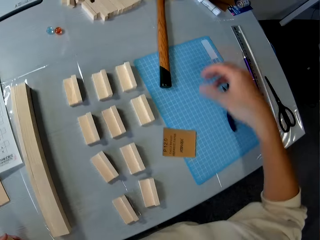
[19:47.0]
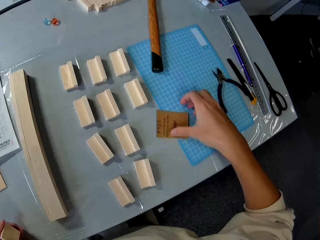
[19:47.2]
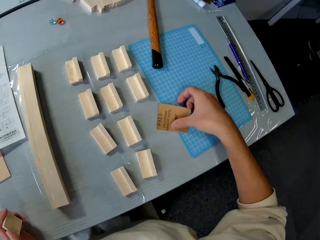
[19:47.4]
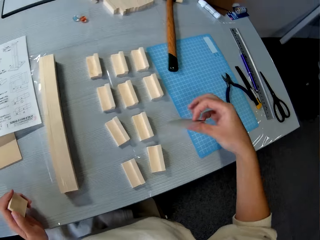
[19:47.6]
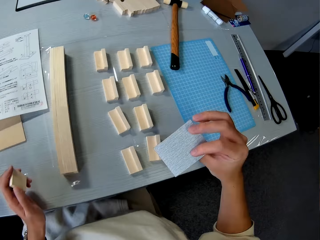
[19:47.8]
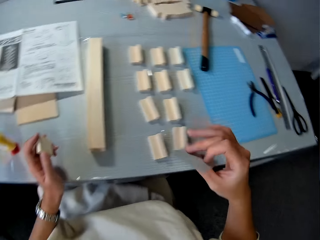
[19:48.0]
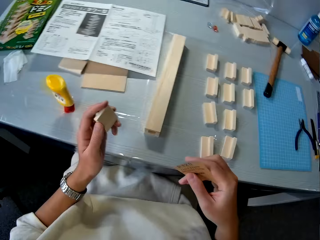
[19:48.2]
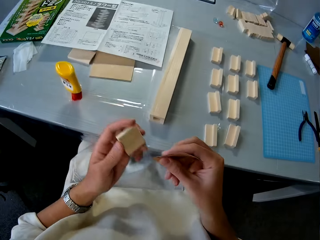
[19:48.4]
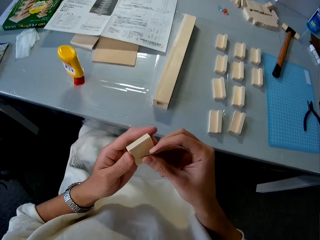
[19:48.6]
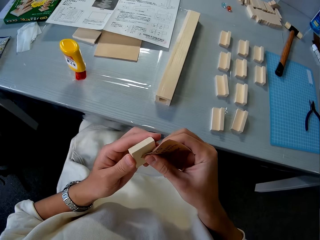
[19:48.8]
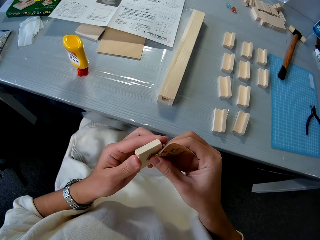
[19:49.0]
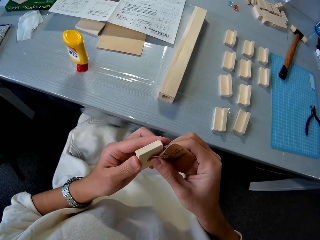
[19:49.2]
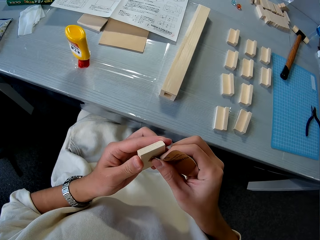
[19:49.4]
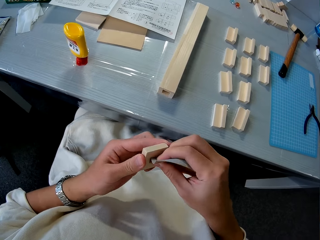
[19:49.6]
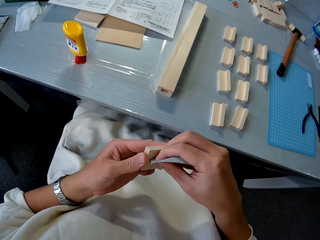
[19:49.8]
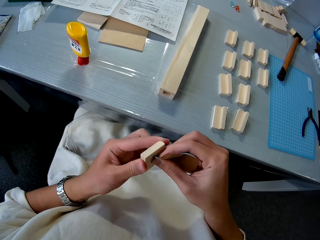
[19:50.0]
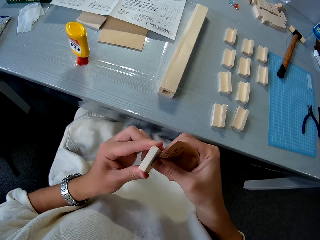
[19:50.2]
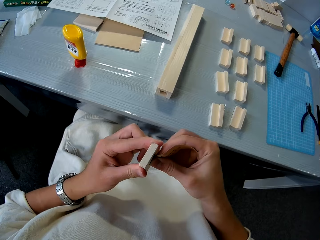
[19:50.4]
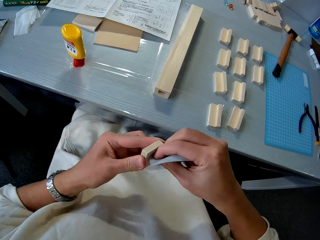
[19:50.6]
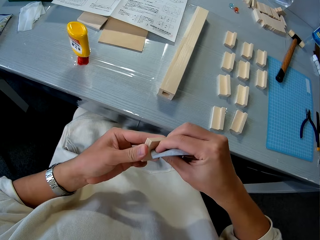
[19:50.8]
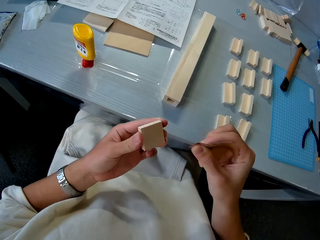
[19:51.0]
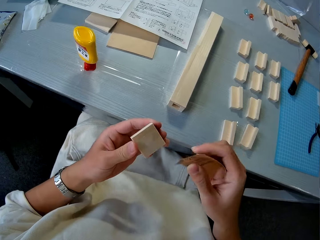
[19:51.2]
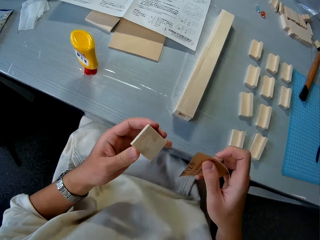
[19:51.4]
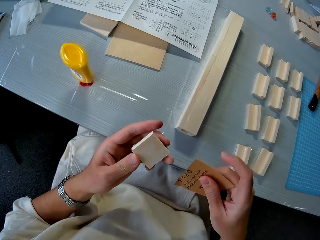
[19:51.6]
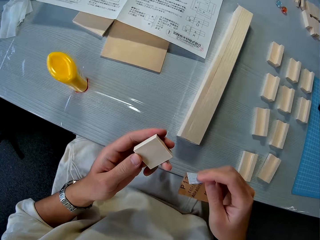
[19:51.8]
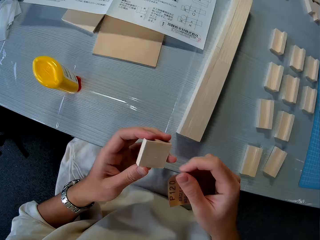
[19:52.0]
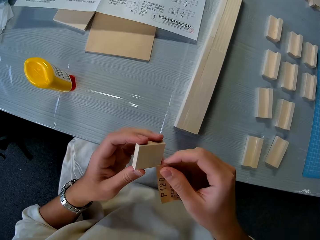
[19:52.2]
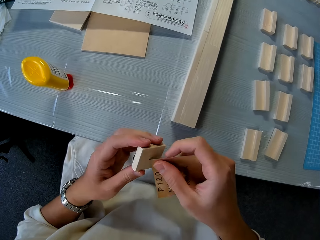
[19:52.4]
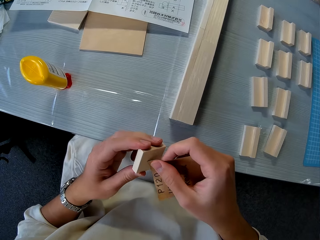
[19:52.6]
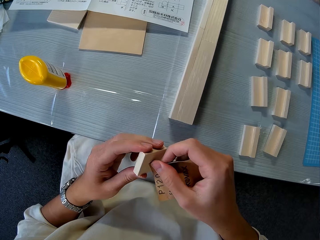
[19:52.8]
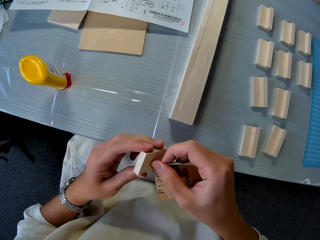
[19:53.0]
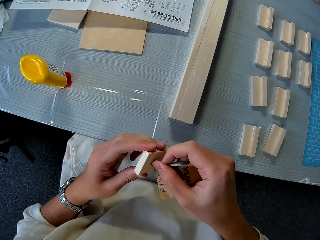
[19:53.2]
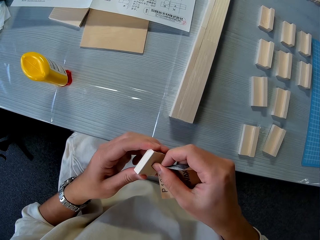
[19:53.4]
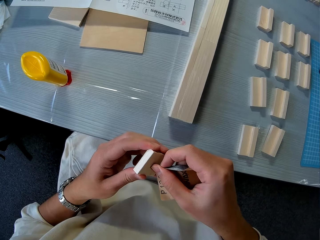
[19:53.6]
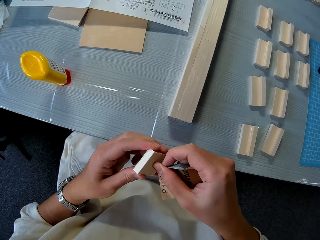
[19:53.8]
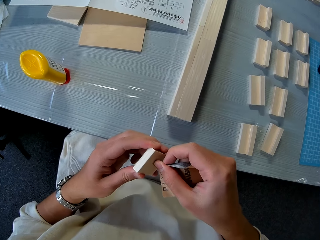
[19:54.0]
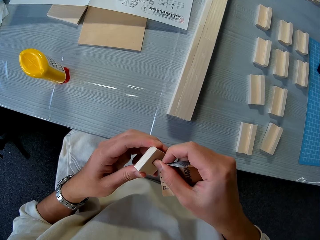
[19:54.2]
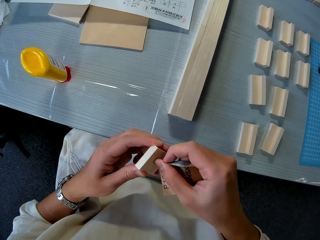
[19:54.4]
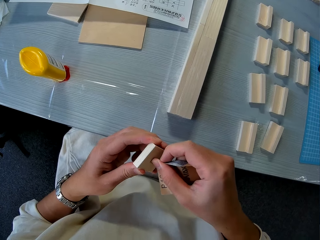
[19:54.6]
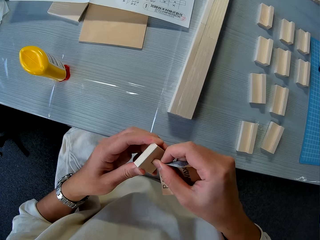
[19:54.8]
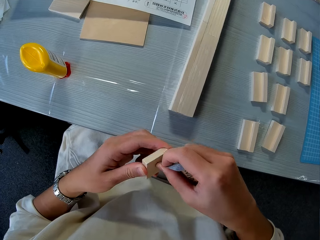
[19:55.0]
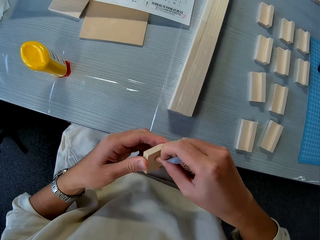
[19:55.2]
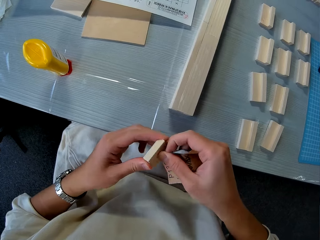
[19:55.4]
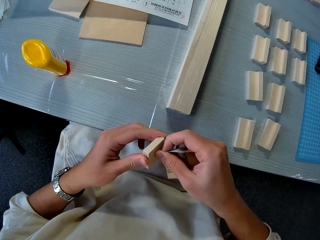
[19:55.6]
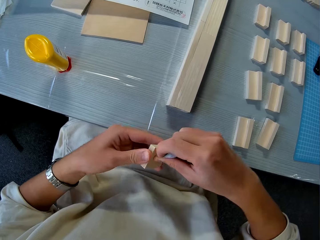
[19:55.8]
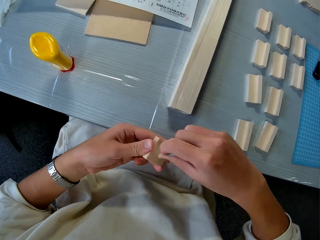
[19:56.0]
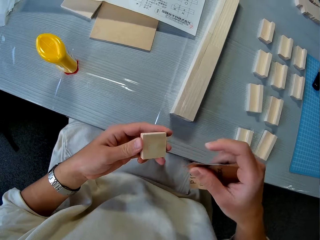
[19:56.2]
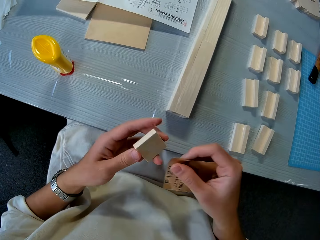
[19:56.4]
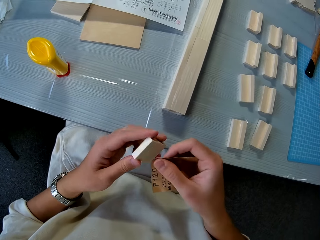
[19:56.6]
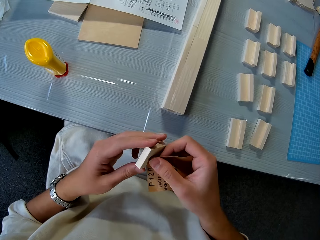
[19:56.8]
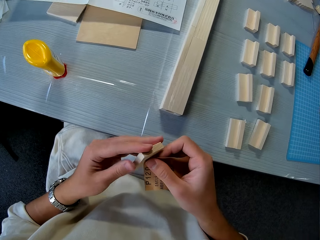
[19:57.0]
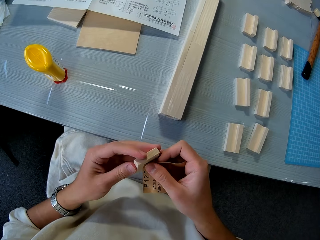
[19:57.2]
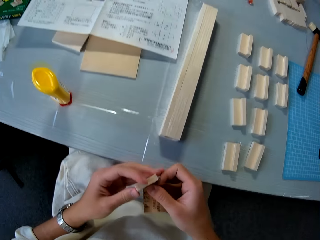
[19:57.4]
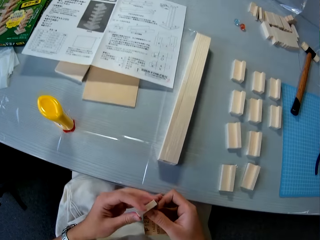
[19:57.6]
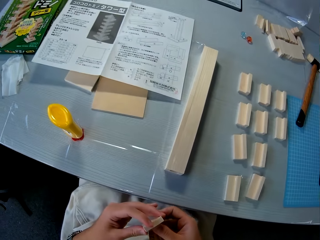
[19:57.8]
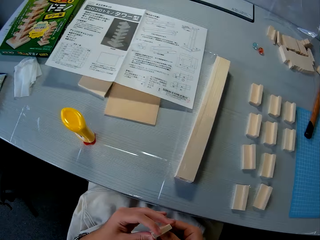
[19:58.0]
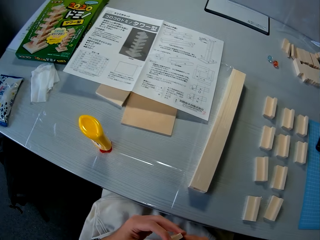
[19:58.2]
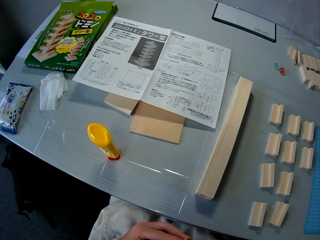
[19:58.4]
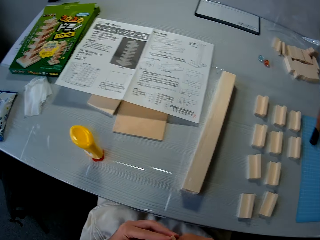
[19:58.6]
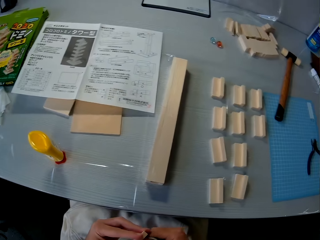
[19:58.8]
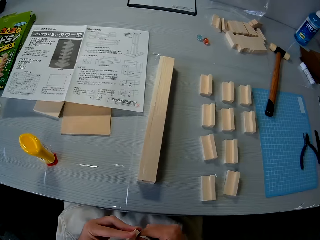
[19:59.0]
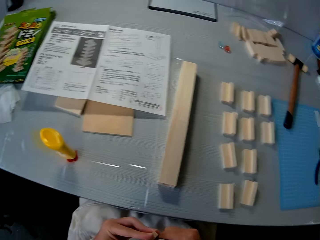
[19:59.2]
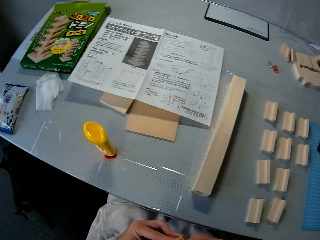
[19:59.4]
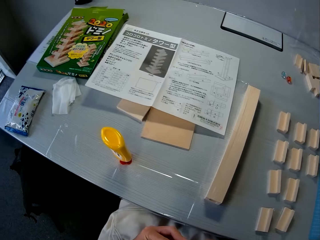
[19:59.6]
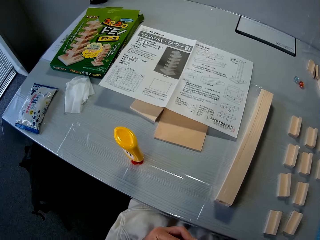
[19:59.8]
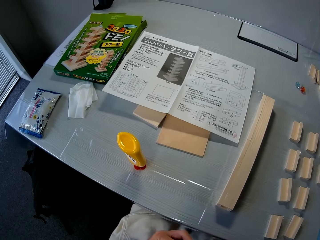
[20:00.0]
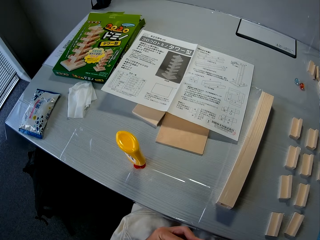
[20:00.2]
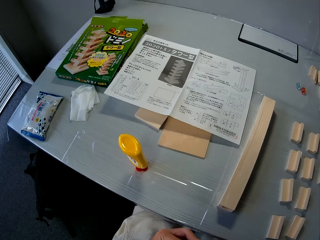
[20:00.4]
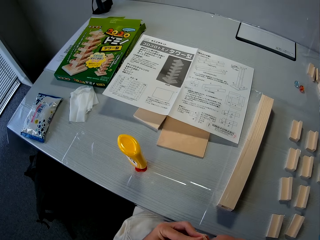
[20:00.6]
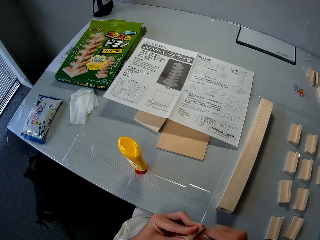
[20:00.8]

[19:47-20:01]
The camera wearer picks the sandpaper or abrasive paper on the table. He sands the wood in his hand with the sandpaper. He places the abrasive paper on top of the model material. He rubs the abrasive paper on the model material.

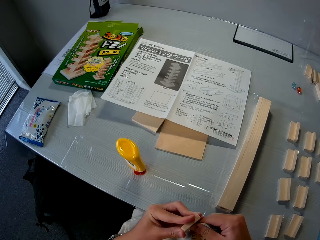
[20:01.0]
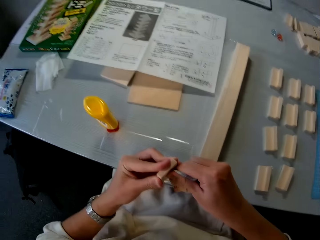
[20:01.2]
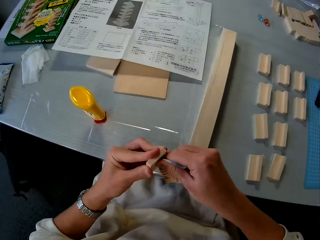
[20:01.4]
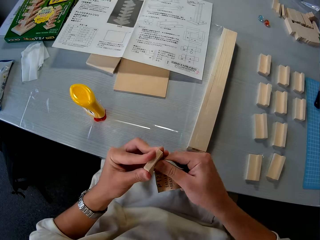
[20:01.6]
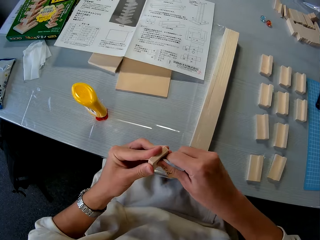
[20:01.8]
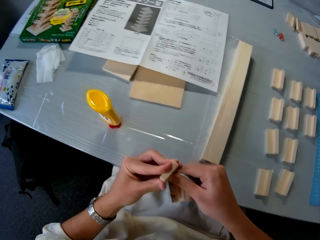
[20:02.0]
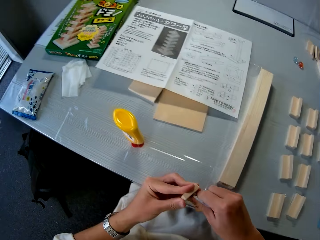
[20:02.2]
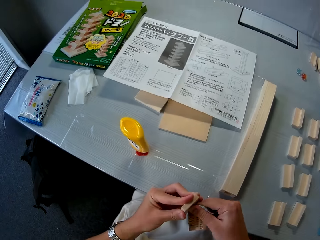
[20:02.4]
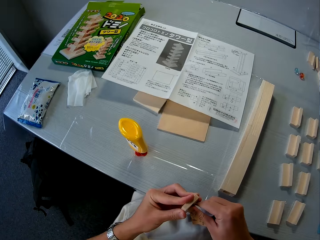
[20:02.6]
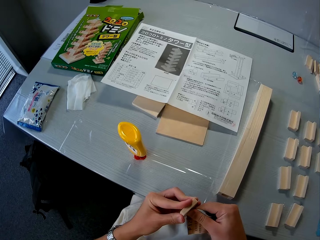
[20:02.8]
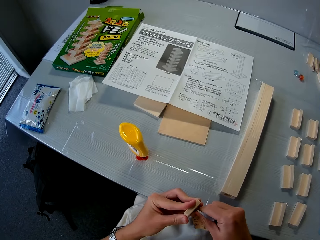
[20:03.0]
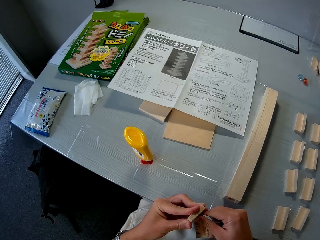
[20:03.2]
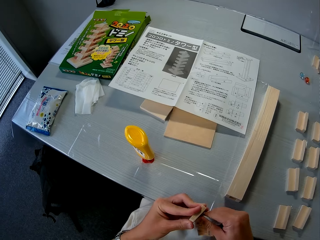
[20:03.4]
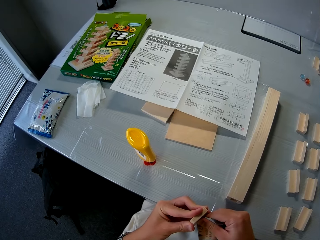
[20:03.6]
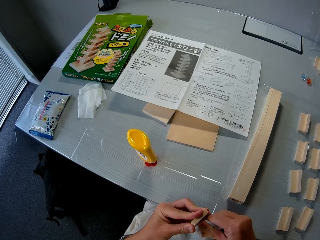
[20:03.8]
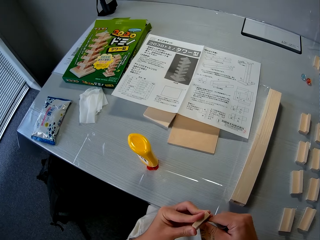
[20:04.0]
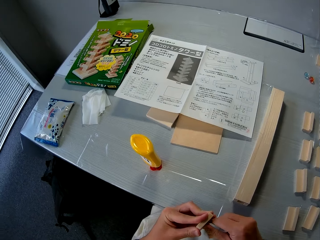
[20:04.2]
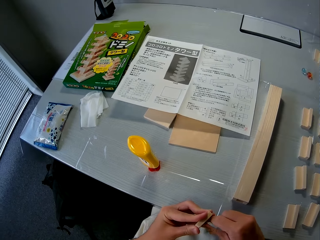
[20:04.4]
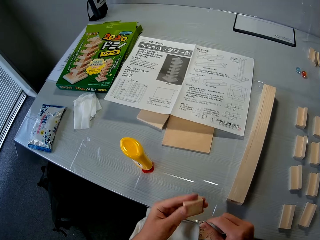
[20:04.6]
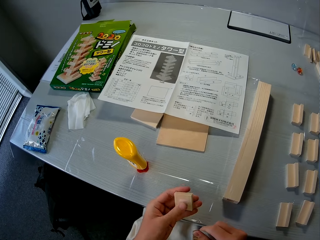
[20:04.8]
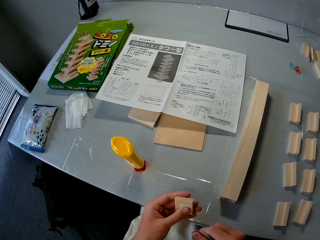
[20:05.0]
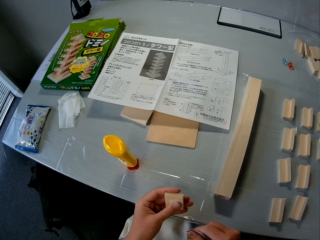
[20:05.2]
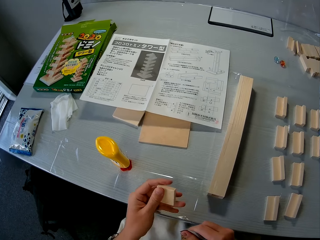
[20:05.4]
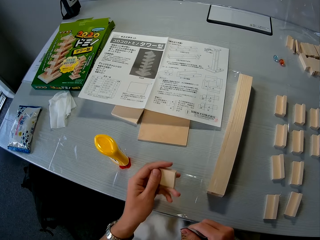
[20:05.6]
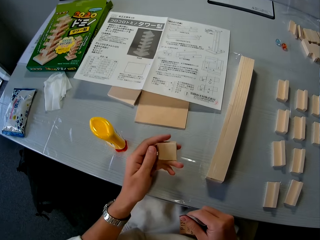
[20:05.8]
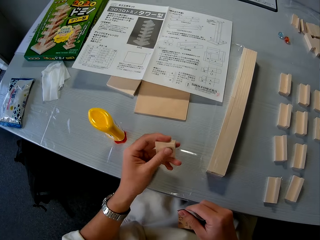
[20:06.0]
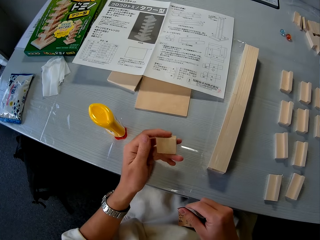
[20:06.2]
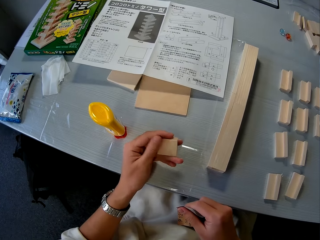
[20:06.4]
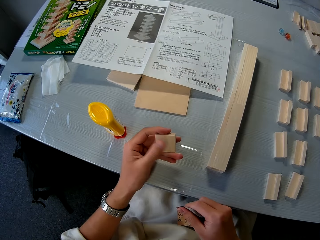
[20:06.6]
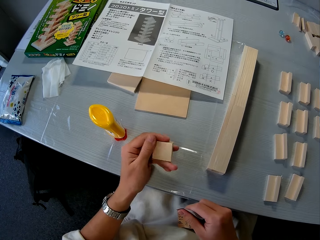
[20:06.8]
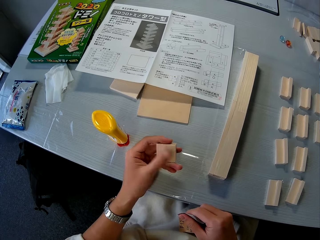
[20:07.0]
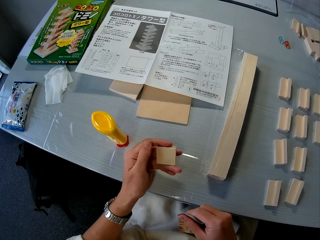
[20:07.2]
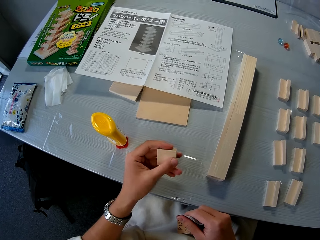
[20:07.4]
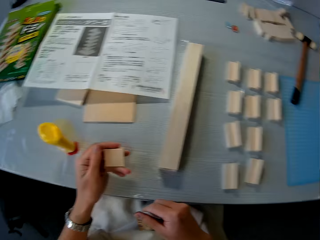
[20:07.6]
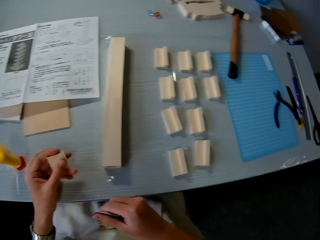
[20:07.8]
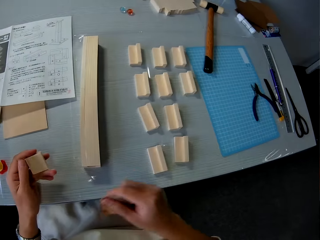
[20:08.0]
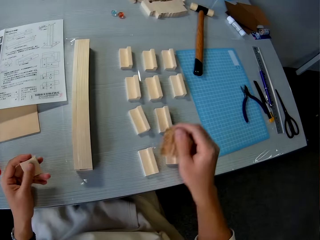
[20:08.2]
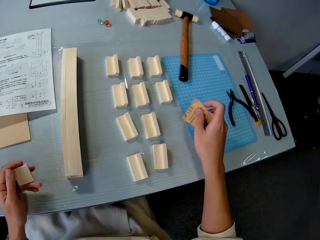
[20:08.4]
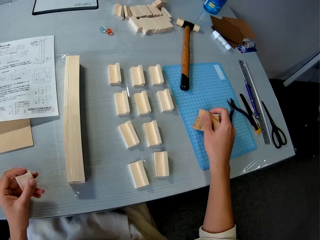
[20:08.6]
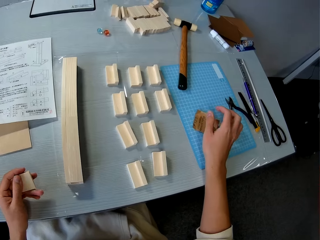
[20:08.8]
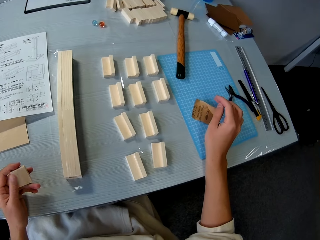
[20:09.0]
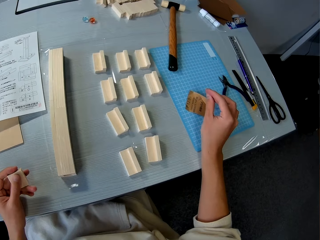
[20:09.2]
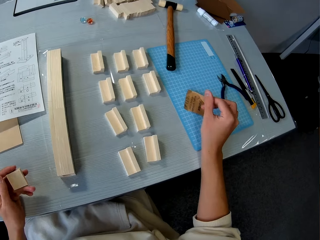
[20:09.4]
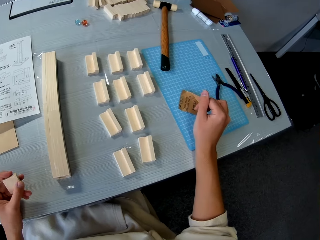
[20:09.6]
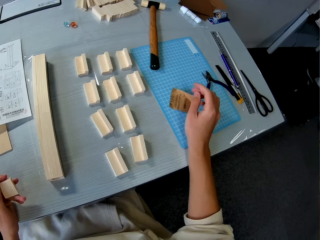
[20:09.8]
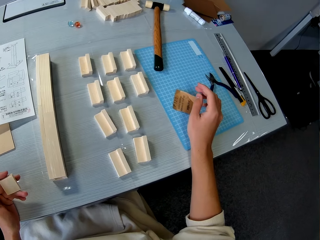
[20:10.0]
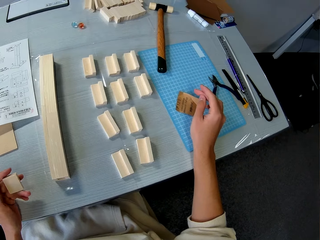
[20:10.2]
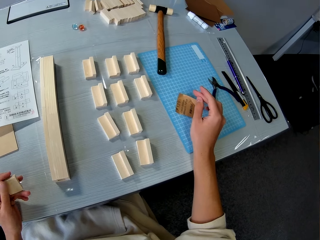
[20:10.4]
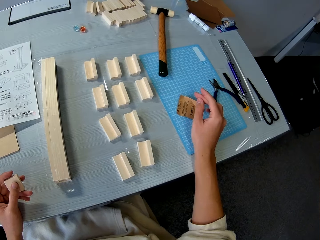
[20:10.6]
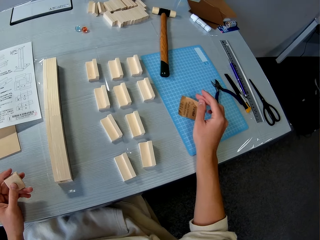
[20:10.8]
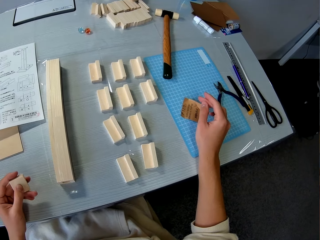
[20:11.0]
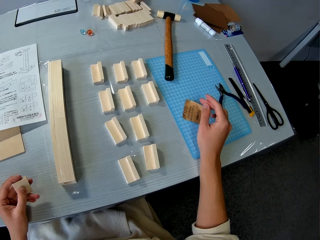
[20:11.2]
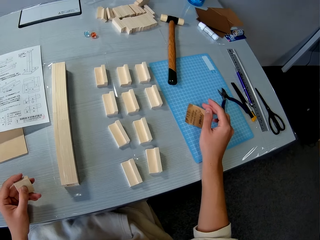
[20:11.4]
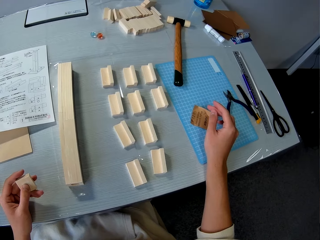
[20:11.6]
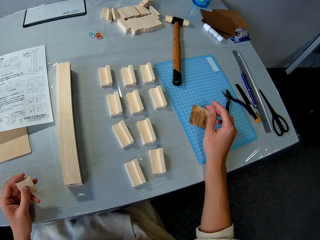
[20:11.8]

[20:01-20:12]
The camera wearer rubs his left thumb on the wood. He places the abrasive paper on the cutting mat.
